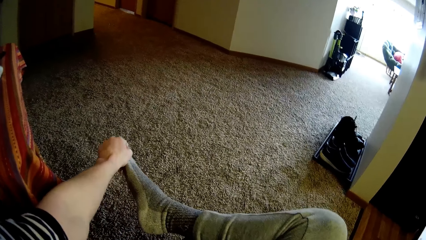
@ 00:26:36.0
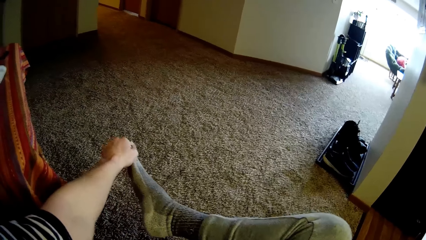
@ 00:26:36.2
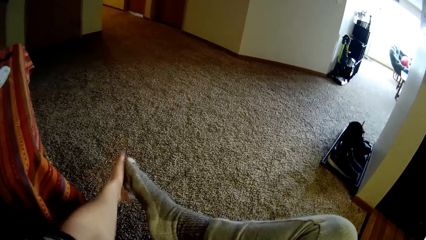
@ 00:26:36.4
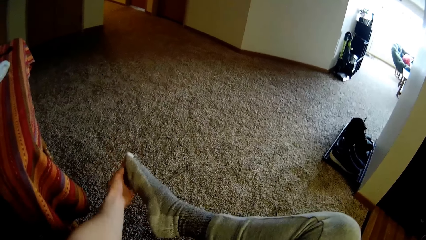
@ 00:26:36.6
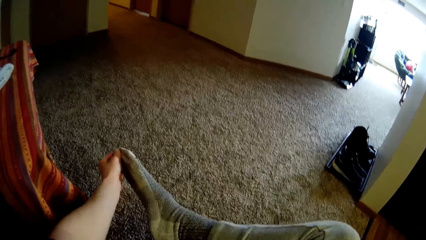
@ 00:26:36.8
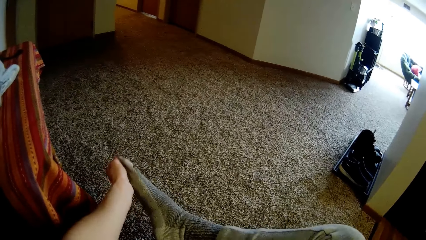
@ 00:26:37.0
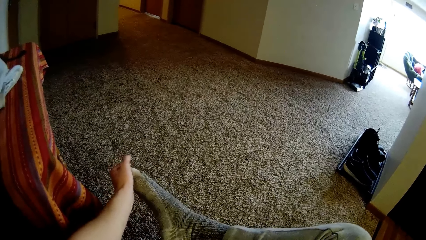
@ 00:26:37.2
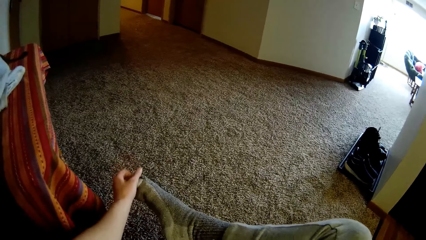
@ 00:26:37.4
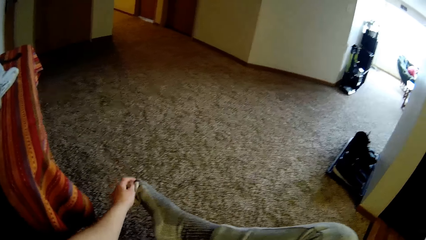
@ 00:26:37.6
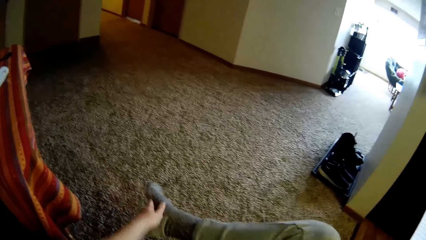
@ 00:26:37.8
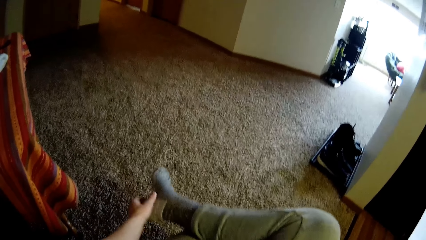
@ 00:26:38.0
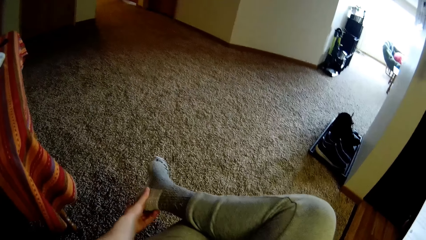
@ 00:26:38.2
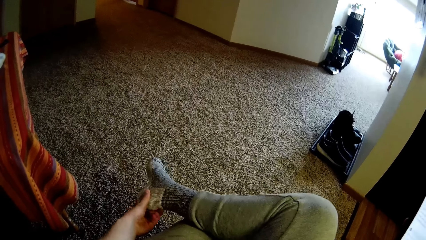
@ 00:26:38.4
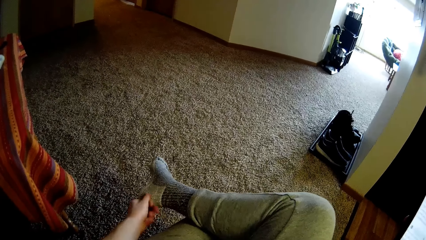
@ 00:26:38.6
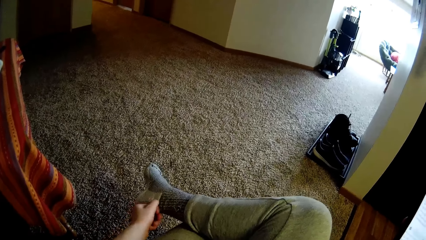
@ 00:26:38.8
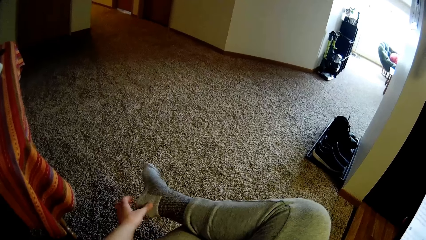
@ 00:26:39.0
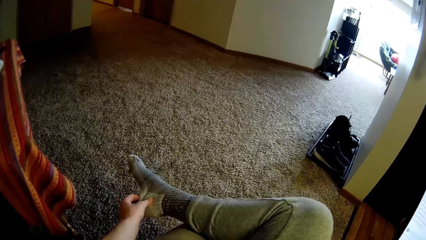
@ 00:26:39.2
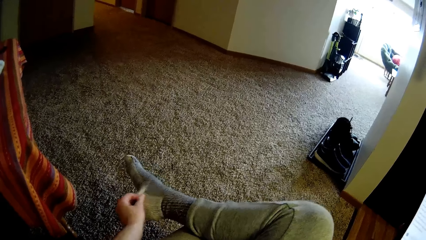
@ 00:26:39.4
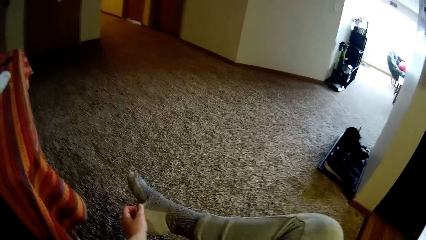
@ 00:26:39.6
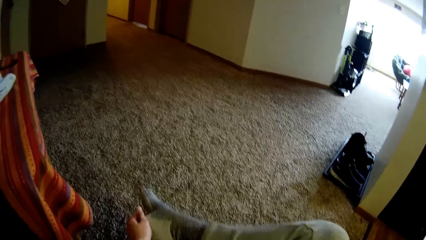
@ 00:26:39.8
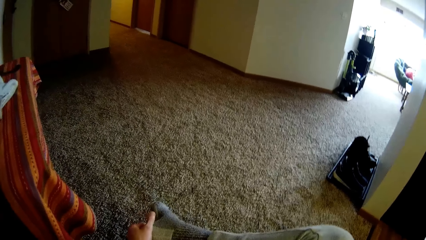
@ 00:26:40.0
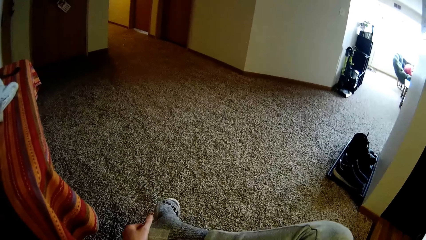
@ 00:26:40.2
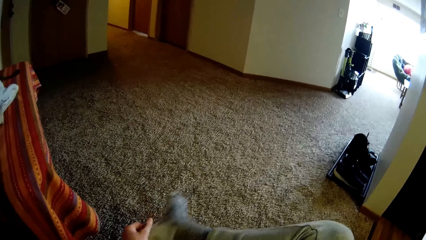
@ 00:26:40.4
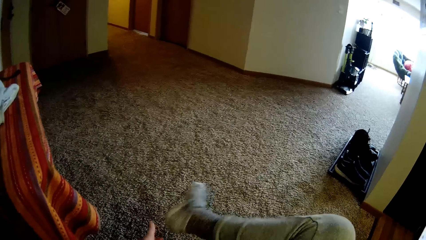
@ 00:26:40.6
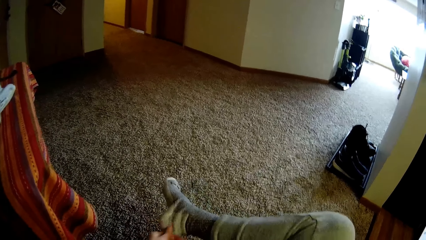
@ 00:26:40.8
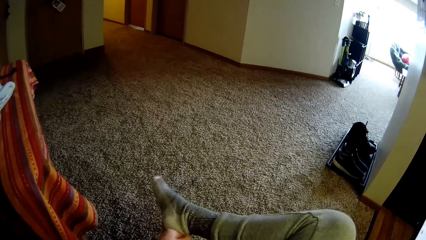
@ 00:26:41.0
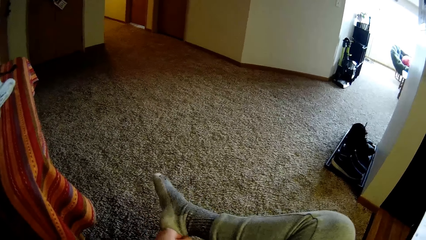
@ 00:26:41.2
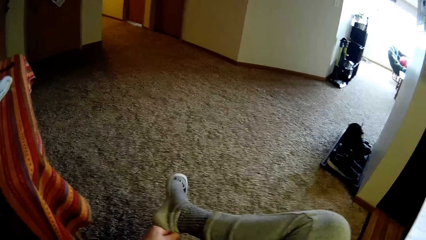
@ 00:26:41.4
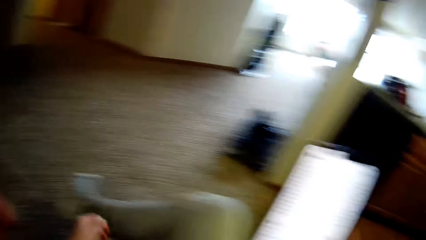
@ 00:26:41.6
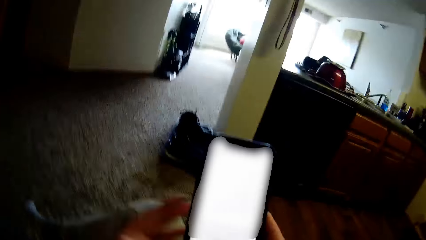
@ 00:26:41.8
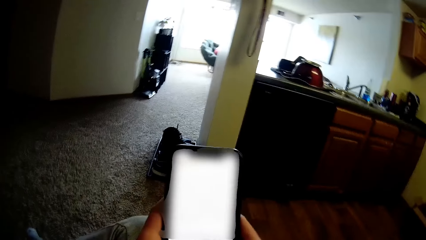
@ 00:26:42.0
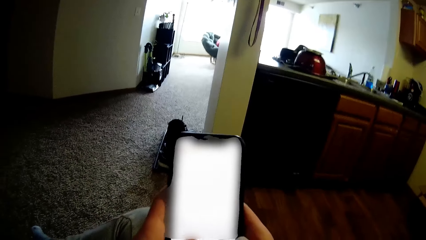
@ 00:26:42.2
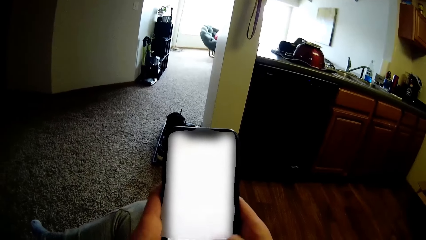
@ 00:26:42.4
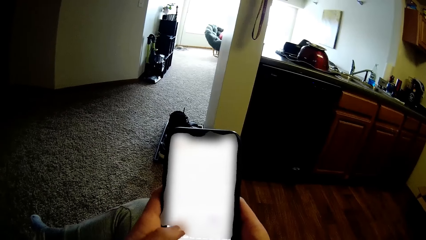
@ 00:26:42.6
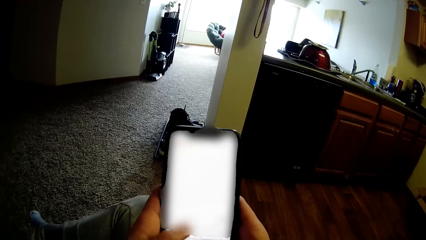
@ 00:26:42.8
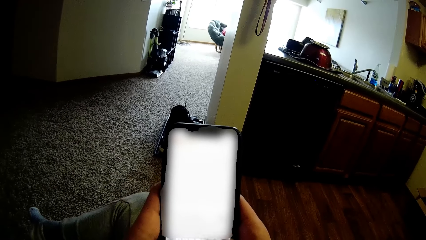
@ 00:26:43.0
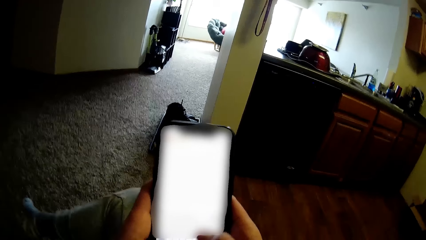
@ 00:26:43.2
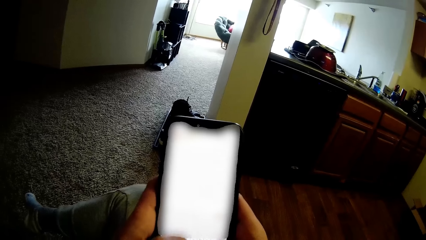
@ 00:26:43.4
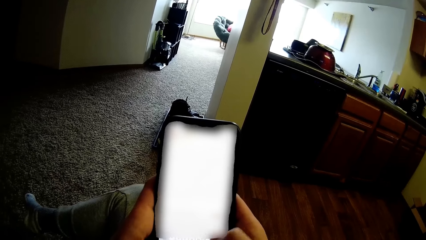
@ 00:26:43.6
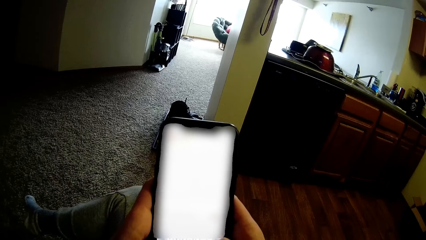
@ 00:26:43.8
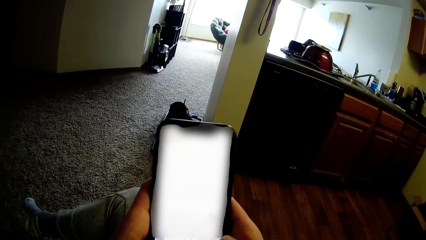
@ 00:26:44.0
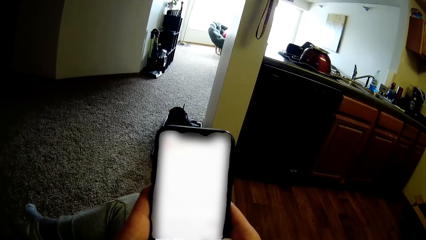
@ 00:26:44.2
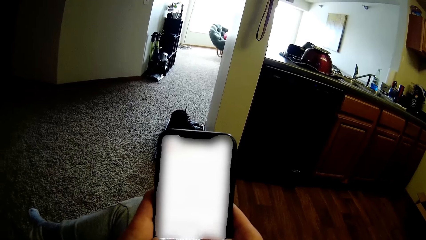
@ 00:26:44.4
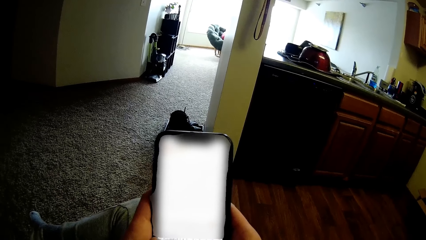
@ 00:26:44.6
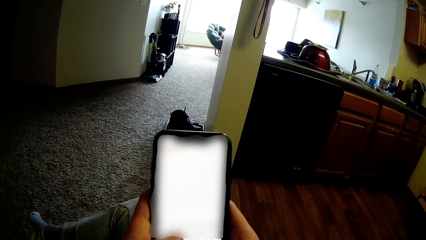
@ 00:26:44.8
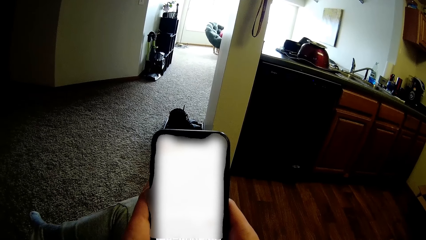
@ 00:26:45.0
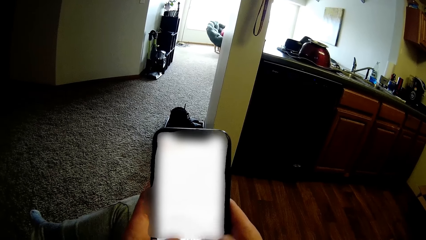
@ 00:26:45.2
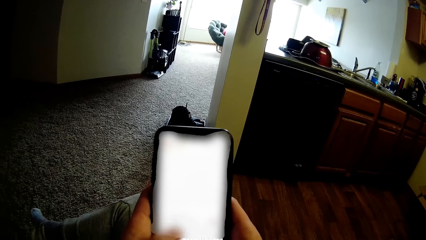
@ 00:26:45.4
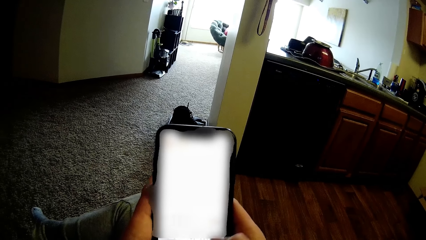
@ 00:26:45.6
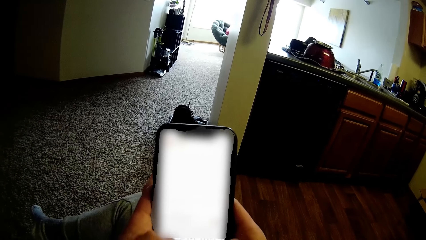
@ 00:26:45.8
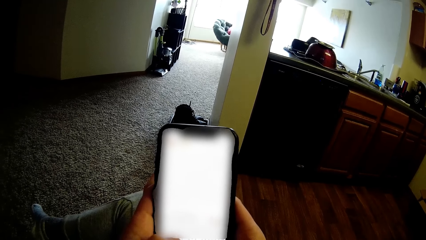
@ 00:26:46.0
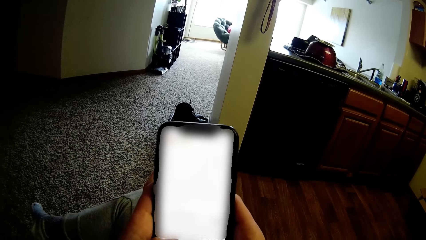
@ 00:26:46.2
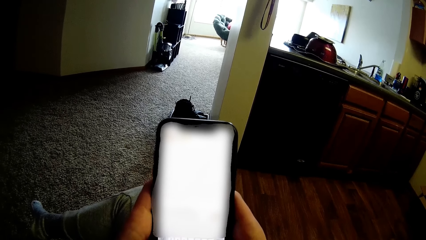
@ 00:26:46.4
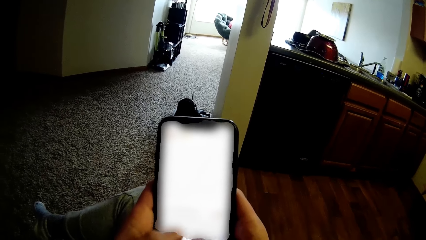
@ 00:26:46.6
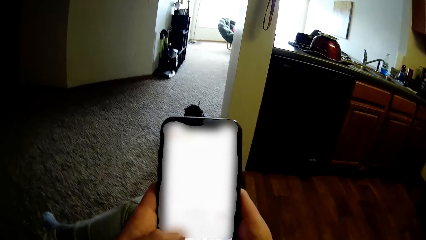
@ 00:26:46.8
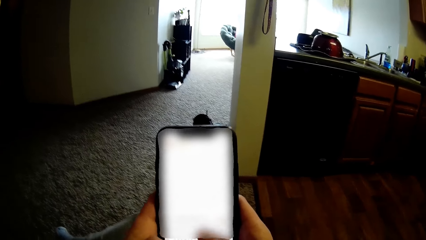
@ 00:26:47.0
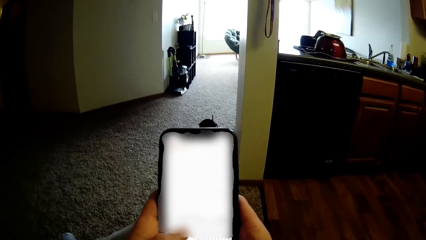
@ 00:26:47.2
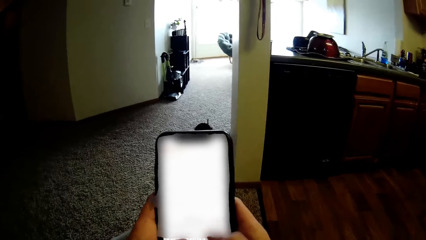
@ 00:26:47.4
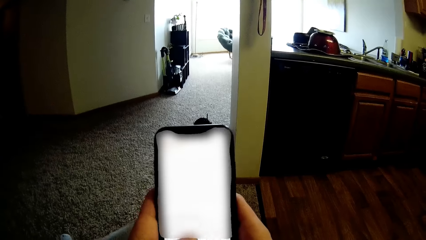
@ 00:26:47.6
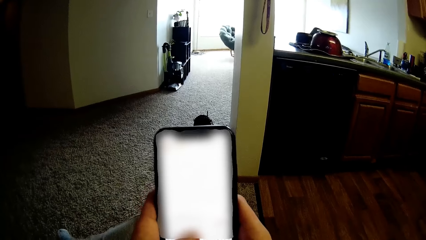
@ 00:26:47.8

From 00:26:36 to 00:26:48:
The camera wearer adjusts the socks on her leg with her left hand. She operates her phone with both hands.

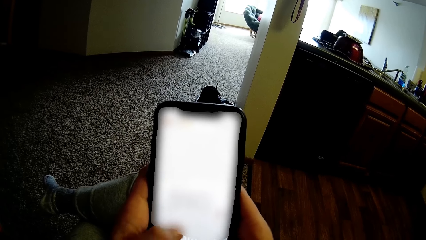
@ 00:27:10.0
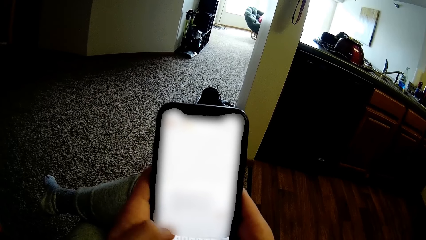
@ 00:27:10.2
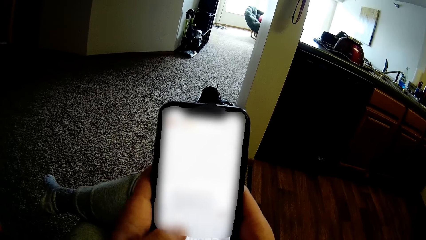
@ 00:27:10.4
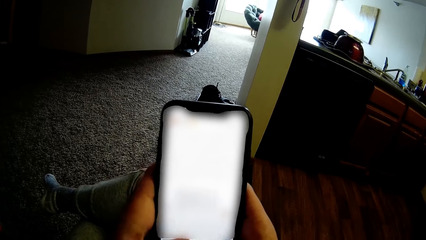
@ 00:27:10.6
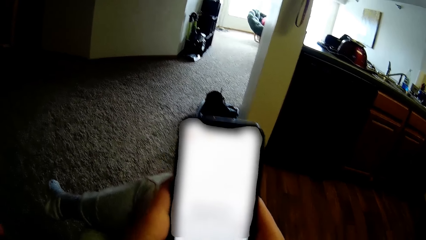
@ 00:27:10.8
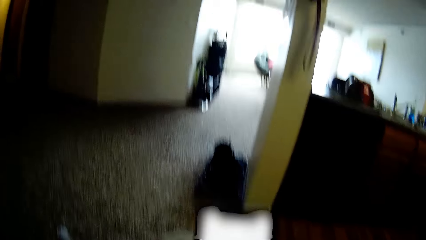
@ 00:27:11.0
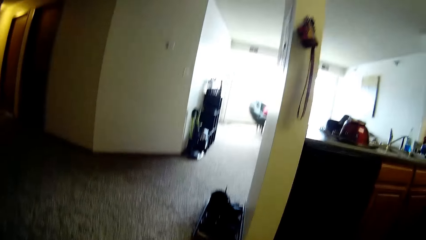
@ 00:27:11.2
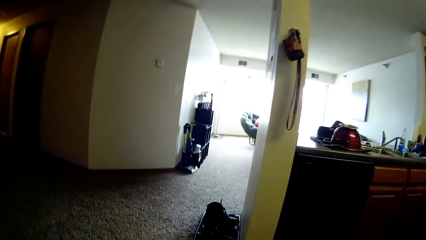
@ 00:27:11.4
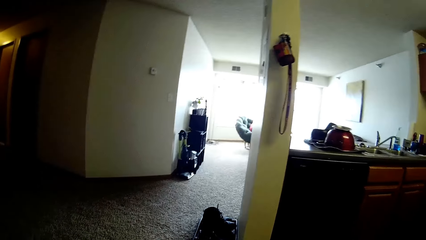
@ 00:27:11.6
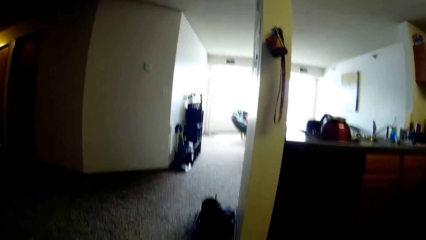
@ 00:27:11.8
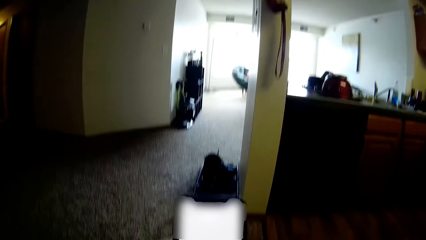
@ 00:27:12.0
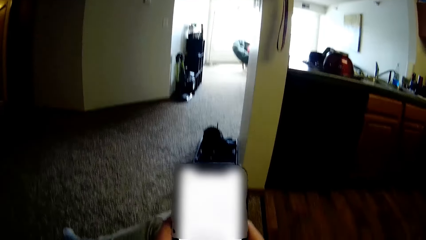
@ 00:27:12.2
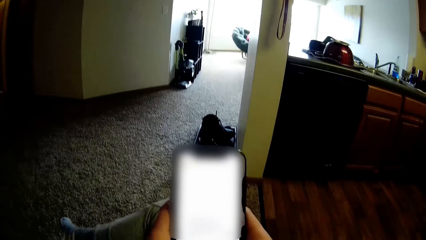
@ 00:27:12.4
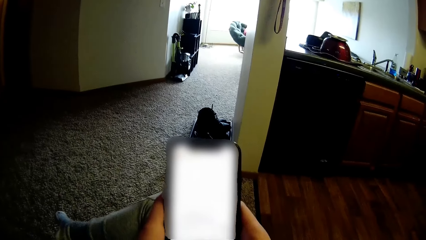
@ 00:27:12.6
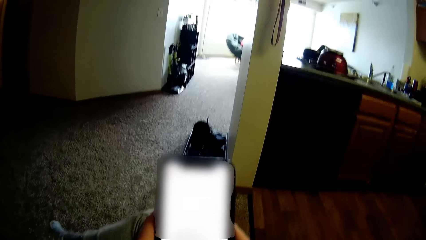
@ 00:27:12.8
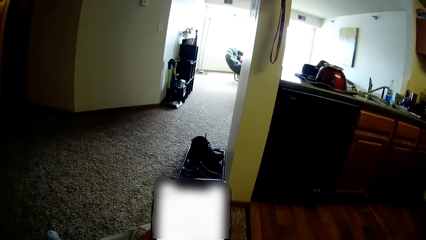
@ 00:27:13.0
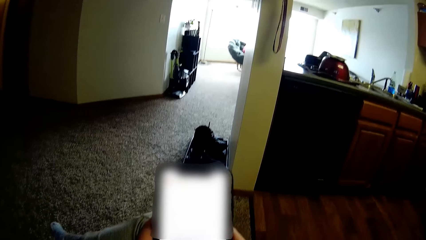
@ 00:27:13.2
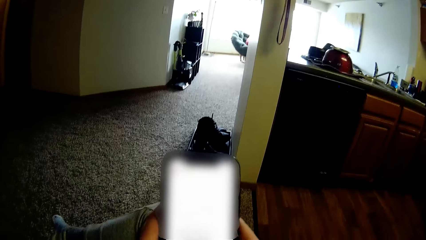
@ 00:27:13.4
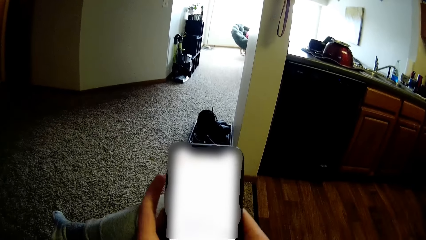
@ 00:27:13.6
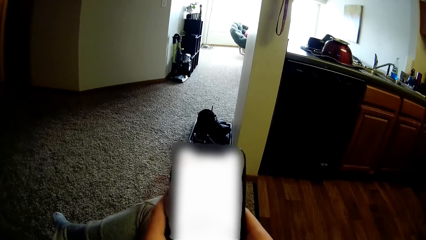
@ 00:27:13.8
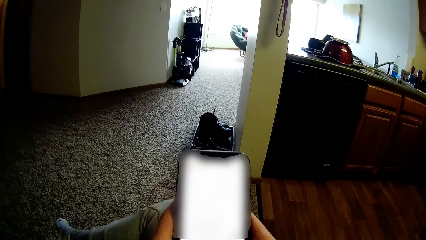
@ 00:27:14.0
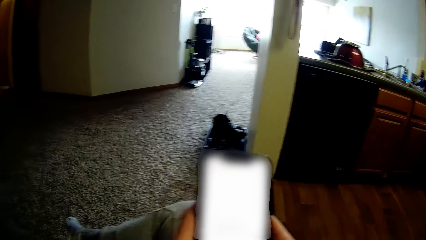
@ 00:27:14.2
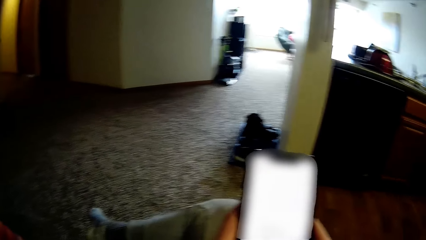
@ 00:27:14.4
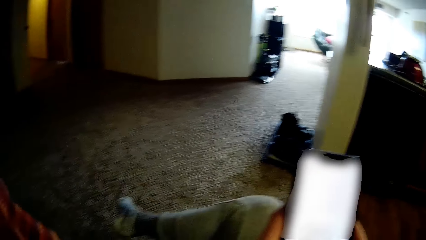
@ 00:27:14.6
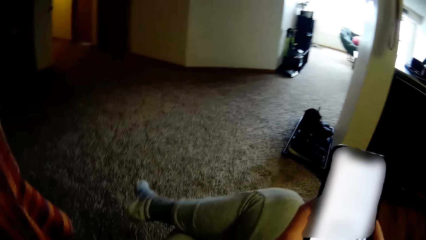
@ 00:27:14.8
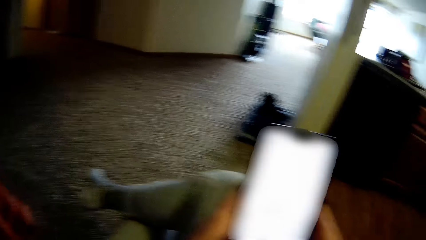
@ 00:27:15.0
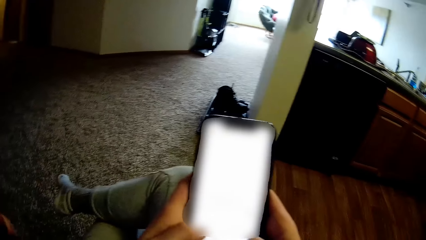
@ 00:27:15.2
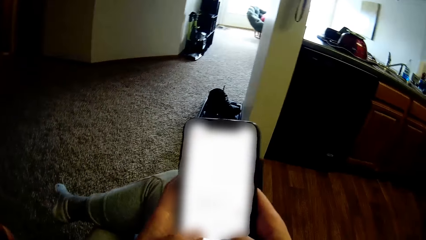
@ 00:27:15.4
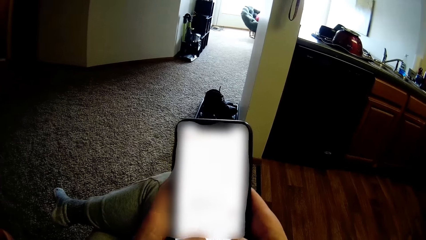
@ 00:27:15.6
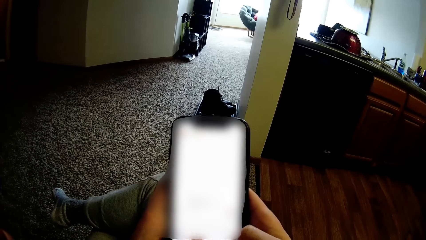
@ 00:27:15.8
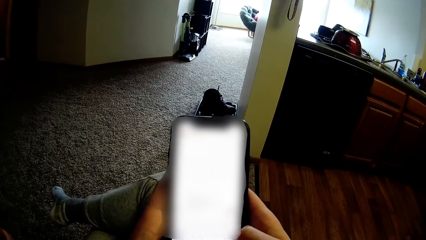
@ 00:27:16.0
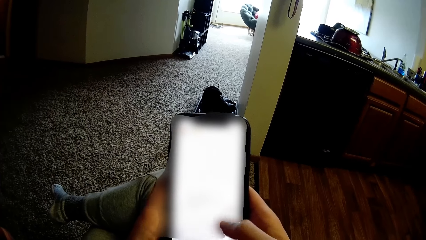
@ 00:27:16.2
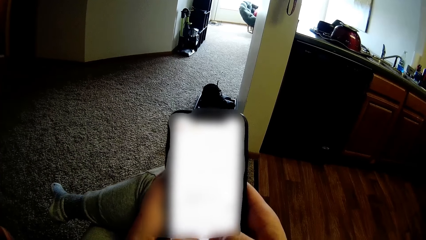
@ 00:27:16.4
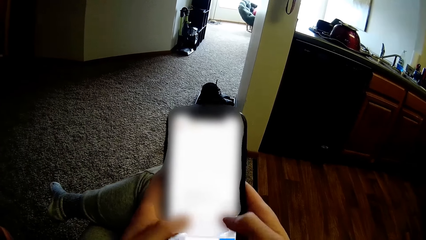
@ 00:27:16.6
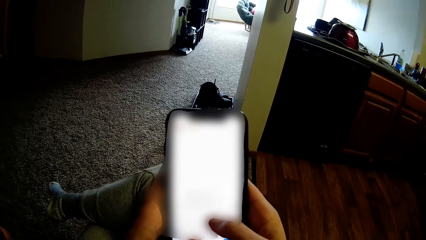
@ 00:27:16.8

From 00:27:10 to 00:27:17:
The camera wearer looks in front. They look to the left. They use the phone.
